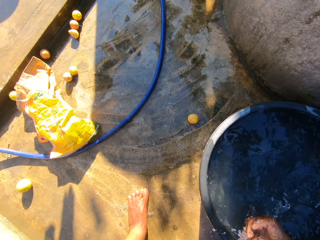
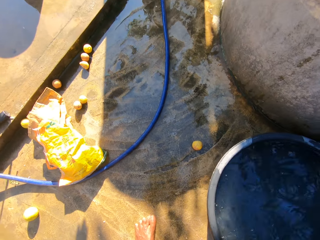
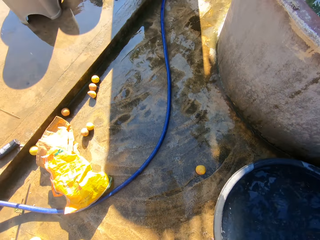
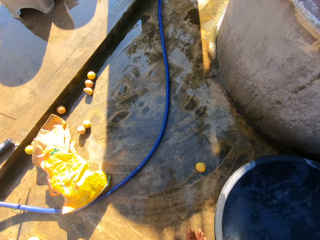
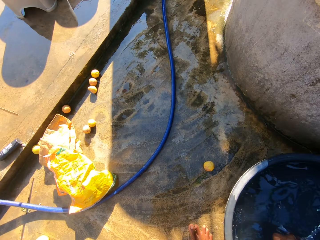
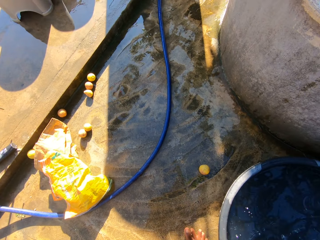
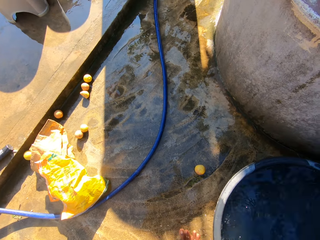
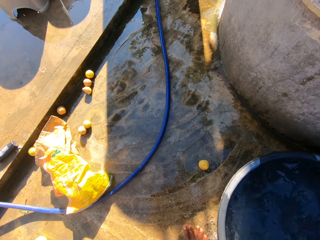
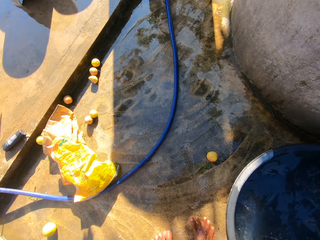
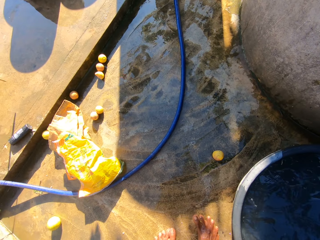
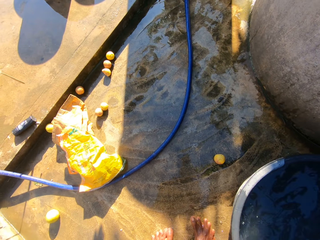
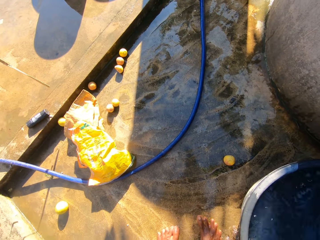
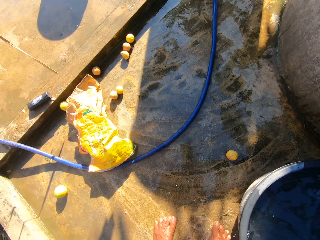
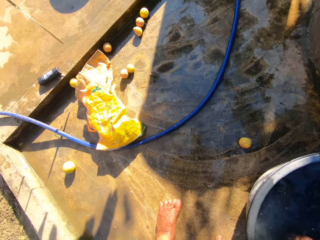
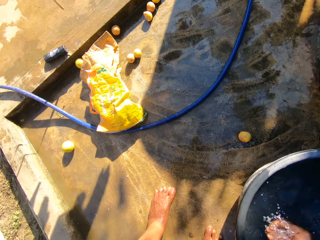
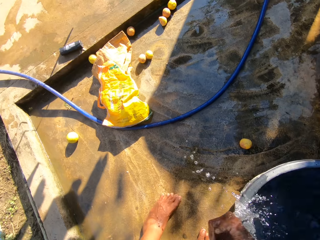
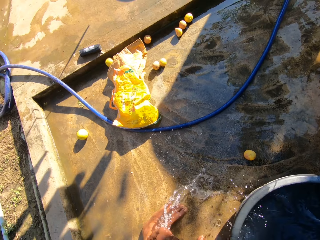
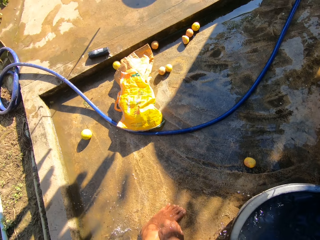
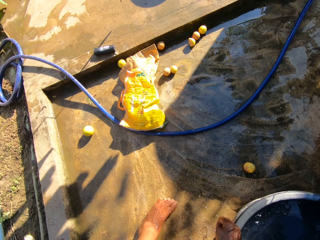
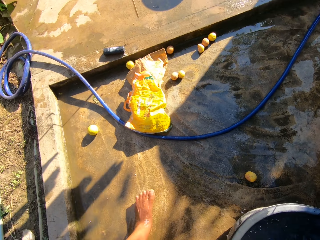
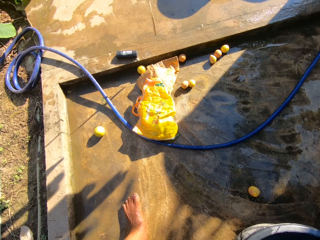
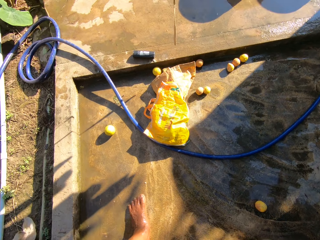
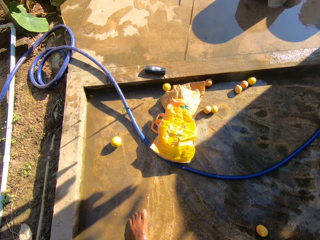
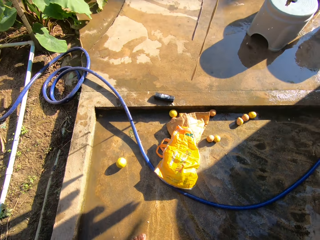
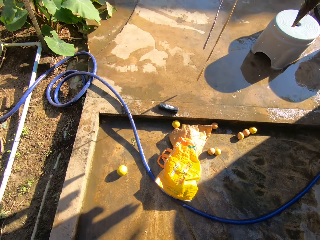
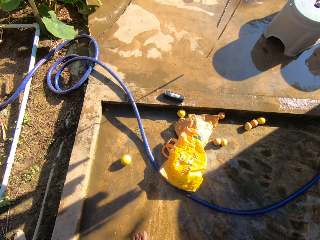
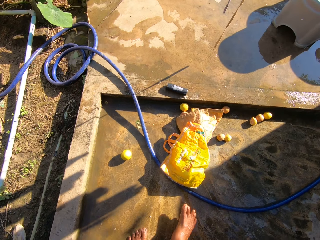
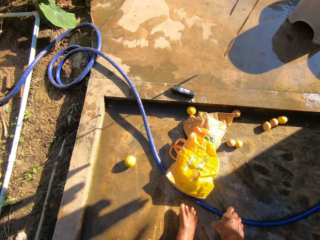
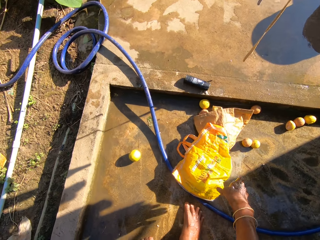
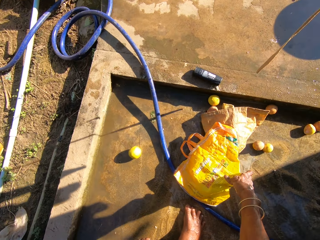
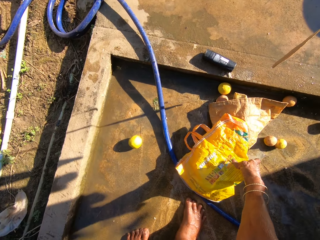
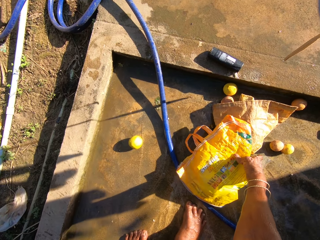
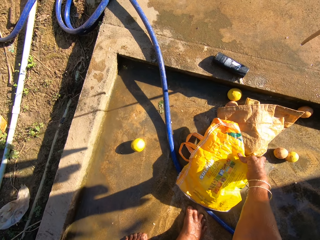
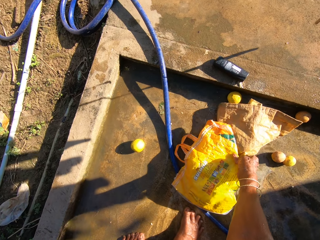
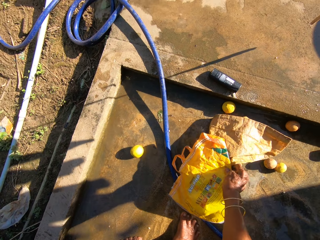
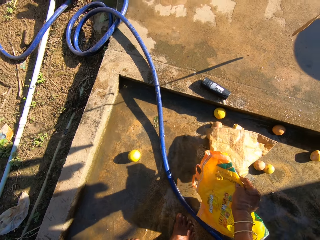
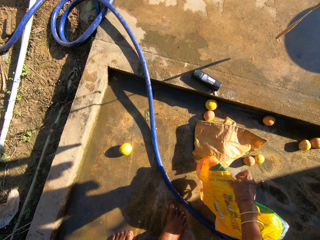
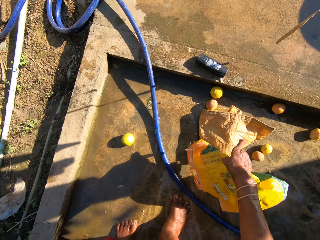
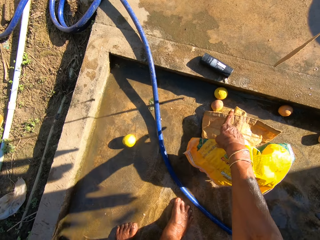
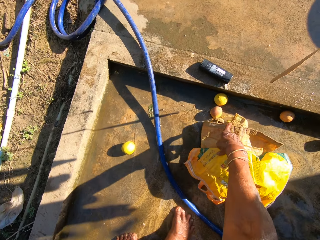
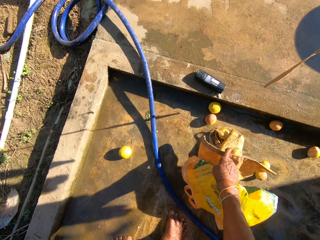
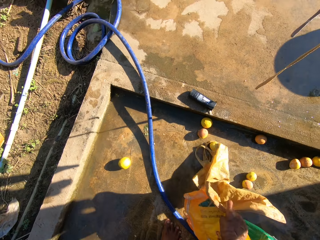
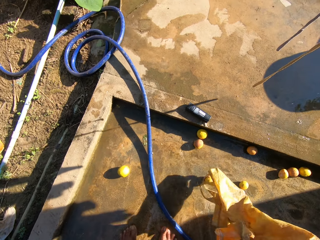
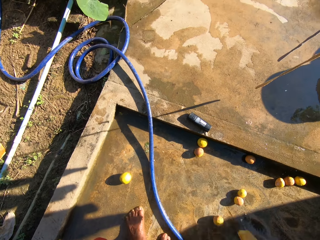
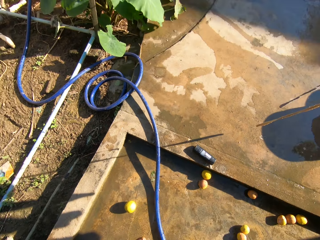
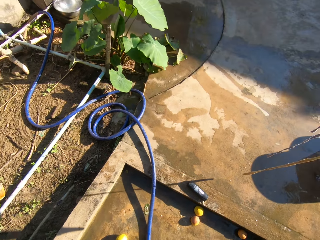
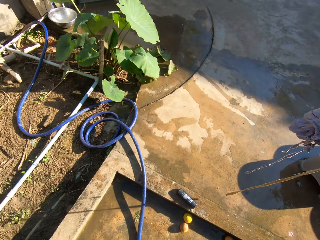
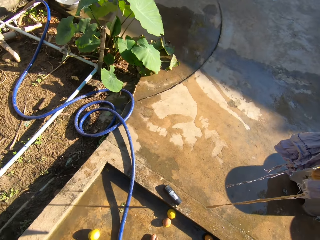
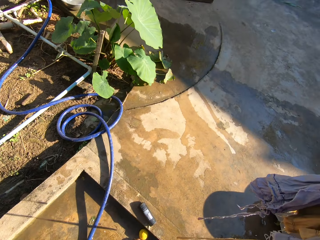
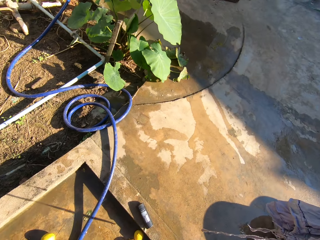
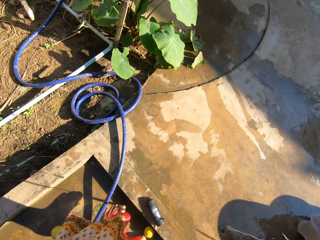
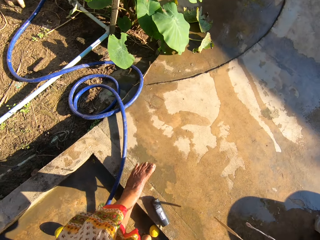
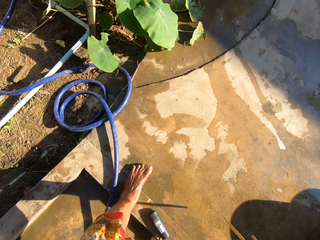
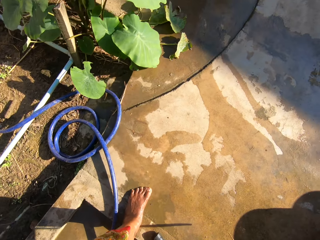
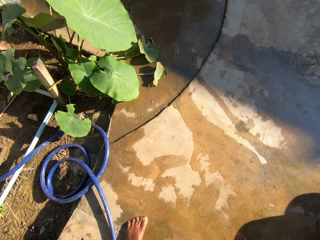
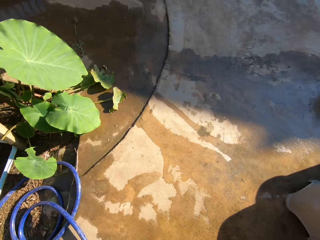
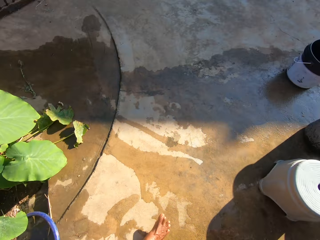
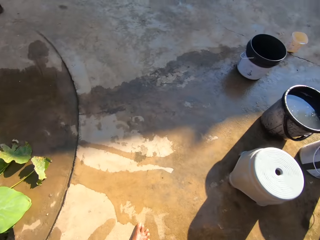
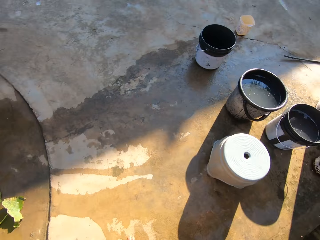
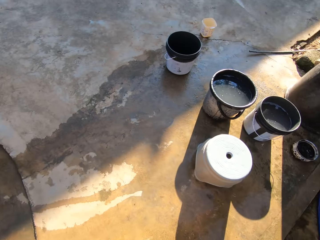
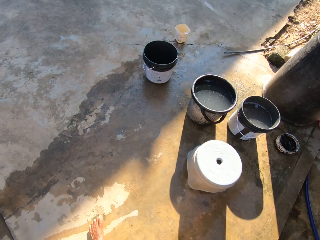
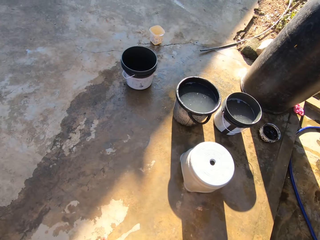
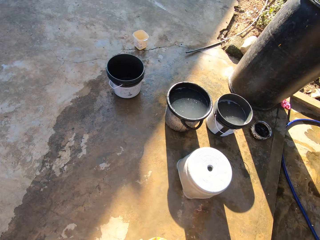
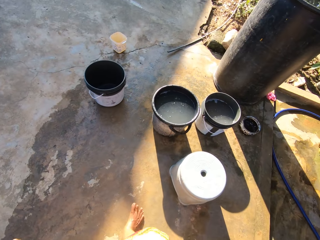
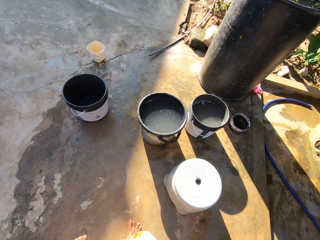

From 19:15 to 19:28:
The camera wearer walks around the compound. They pick up the carrier bags. They walk around the compound.

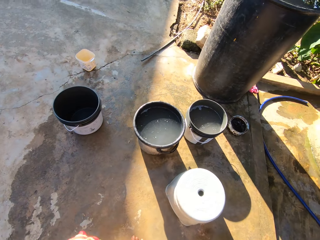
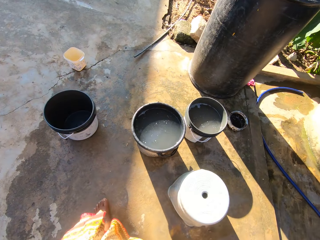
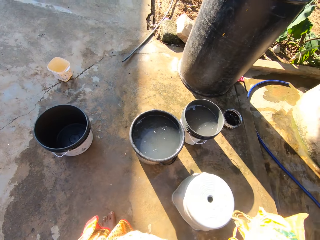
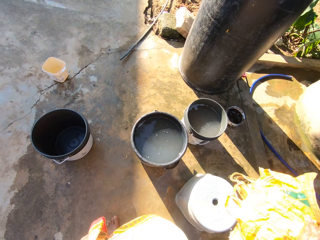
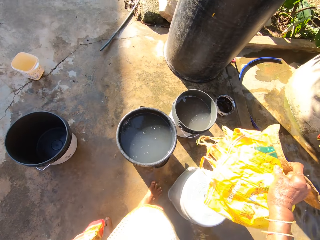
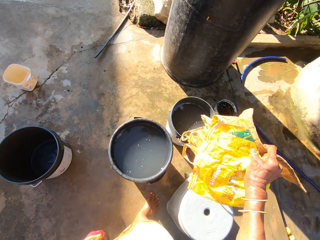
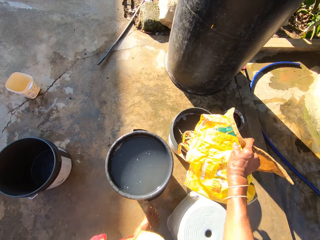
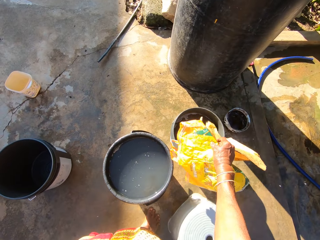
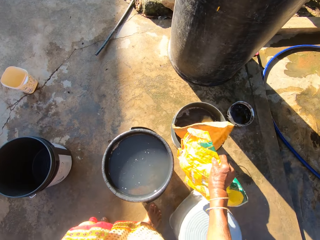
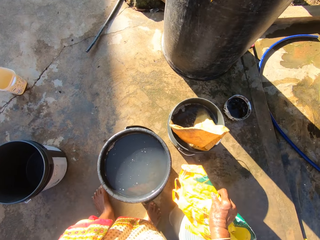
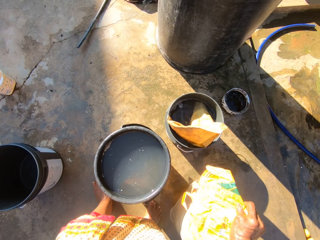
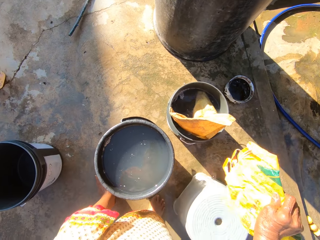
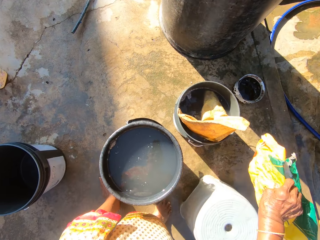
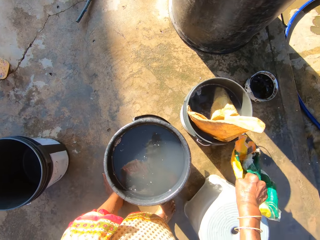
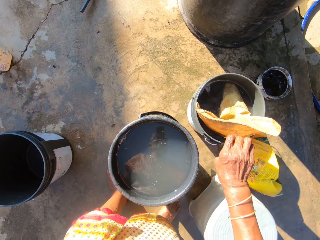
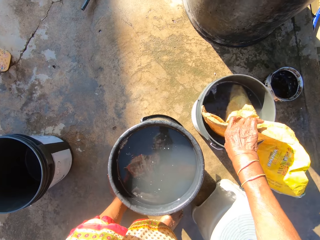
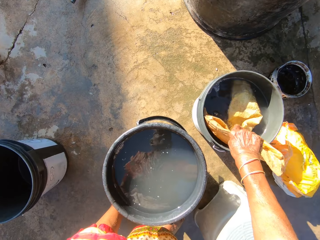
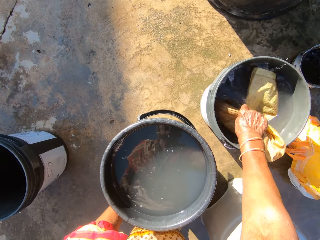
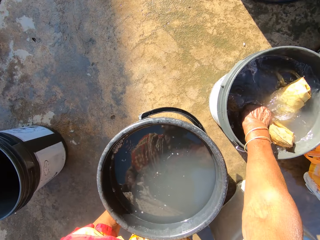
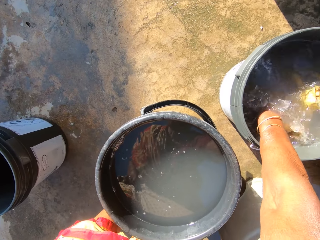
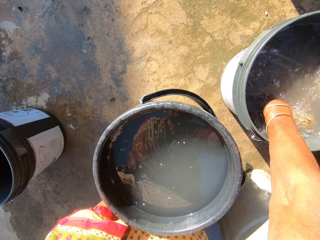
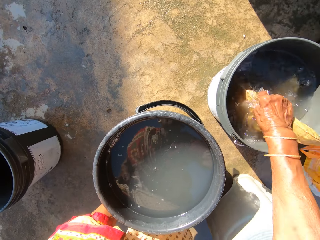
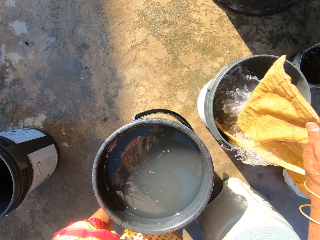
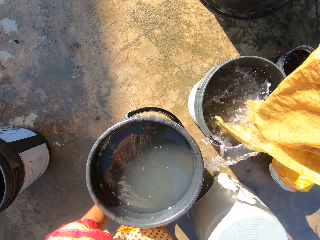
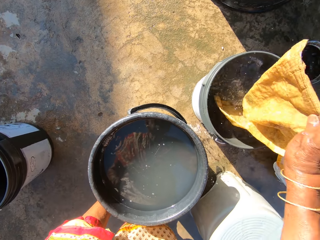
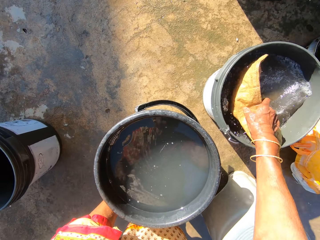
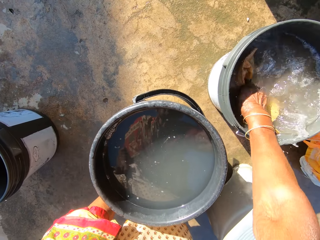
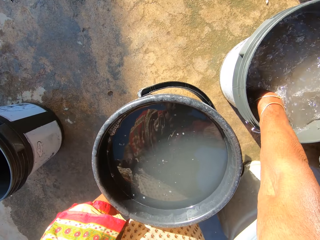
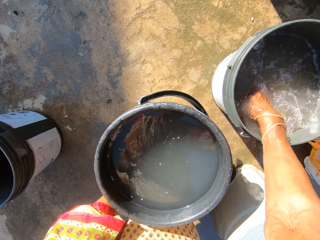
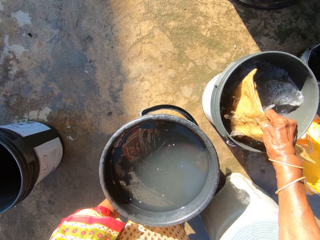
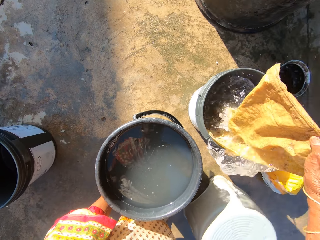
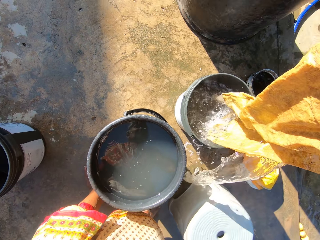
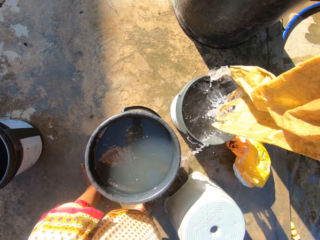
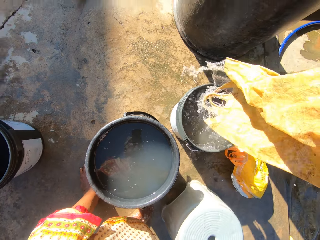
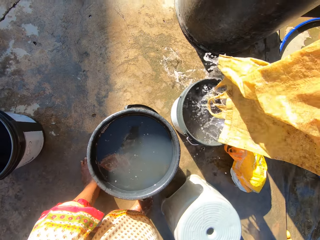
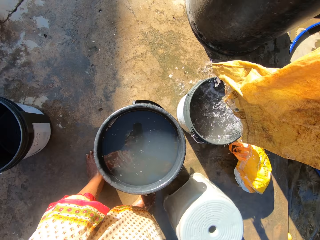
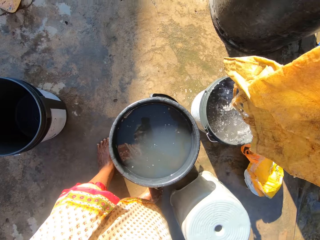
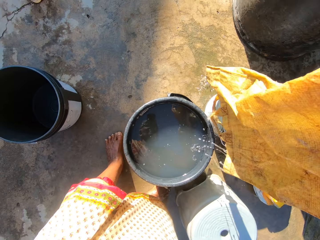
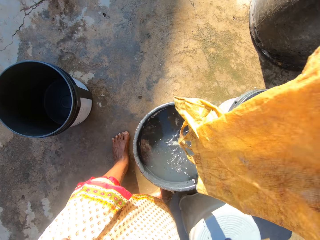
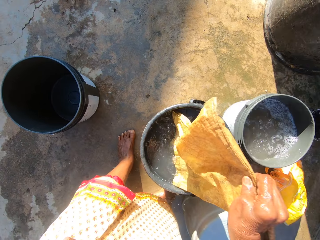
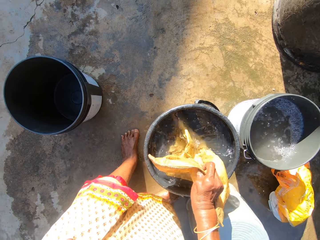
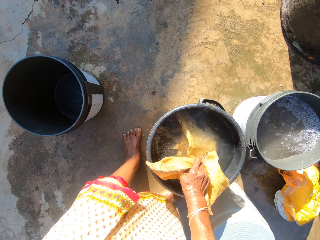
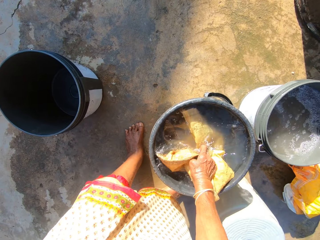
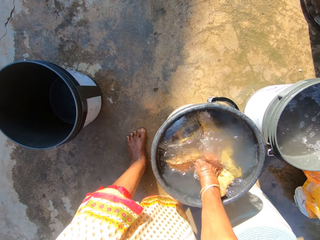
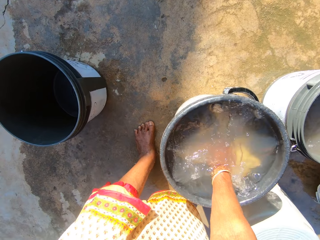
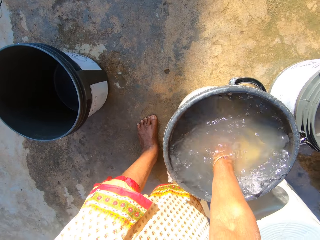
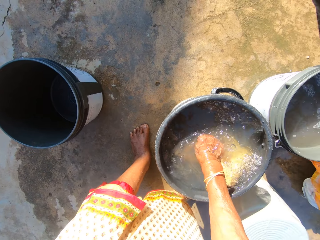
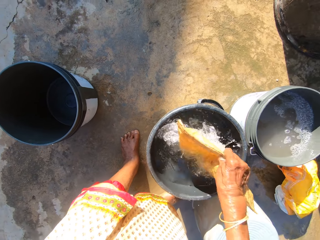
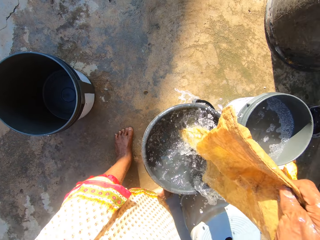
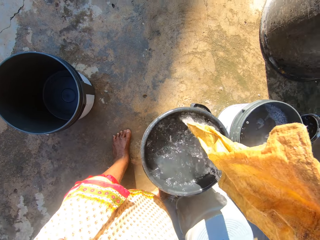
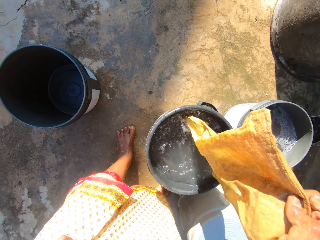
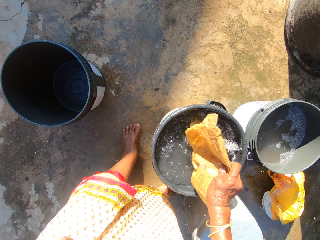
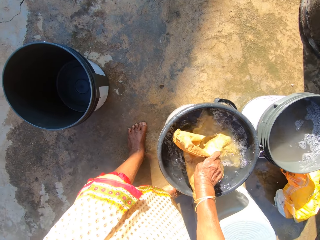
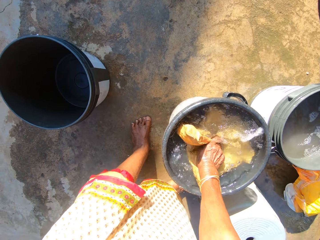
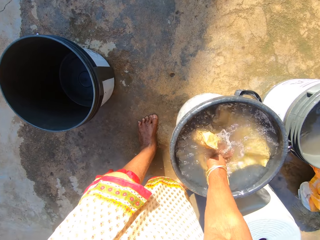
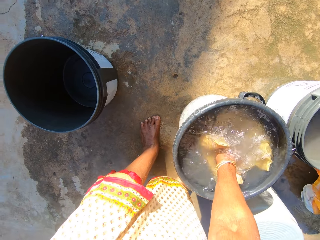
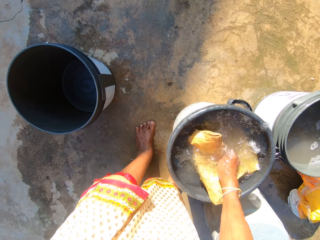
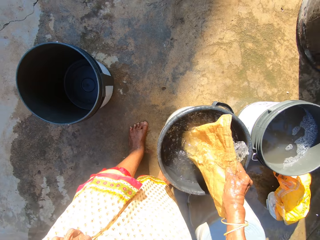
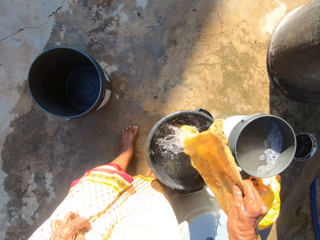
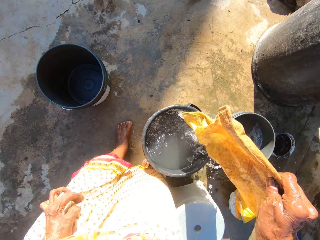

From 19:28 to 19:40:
The camera wearer drops the carrier bag in the bucket. They drop the carrier bag on the ground. They dip the carrier bag in the bucket. They wash a cloth. They lift the carrier bag. They dip the carrier bag in the bucket. They lift the carrier bag and shake the carrier bag. They rinse the cloth. They dip the carrier bag in the bucket. They lift the carrier bag. They dip the carrier bag in the bucket.
